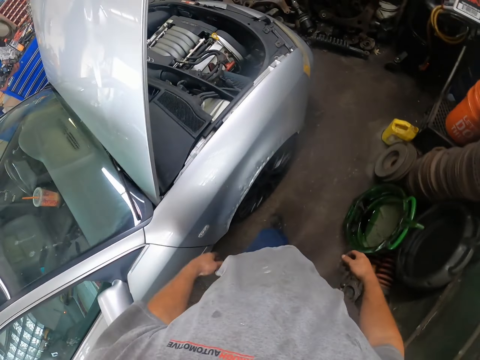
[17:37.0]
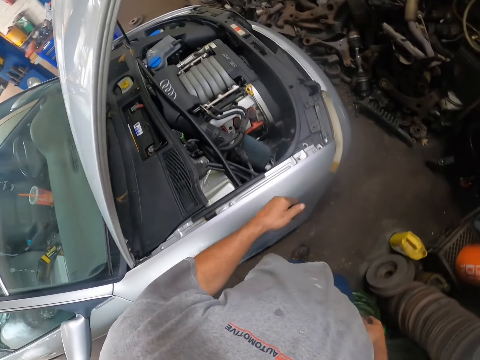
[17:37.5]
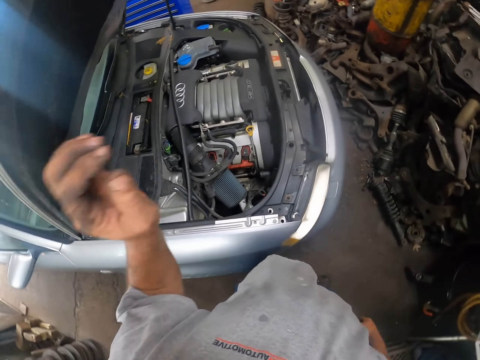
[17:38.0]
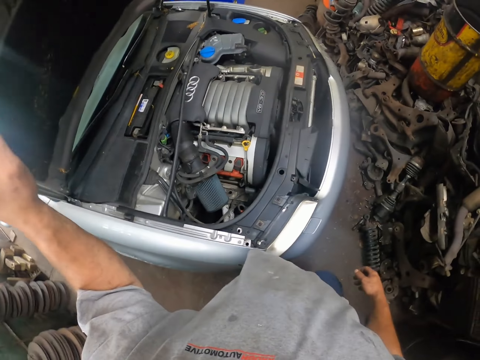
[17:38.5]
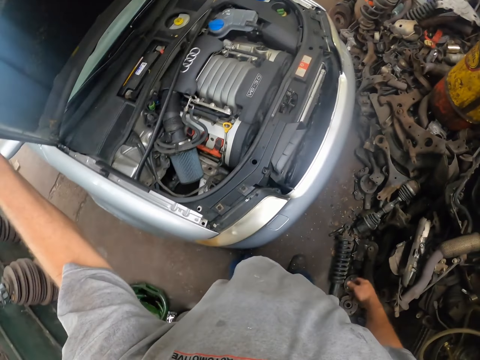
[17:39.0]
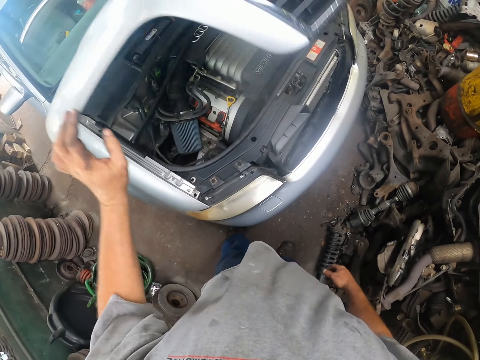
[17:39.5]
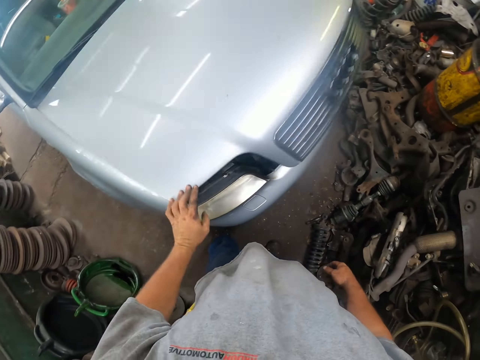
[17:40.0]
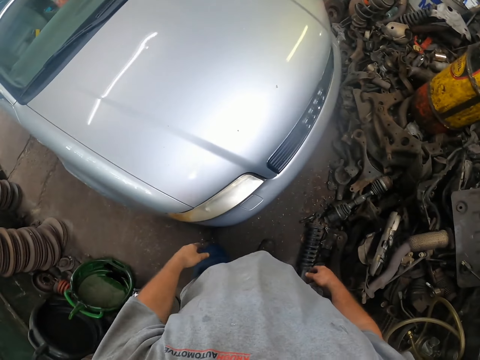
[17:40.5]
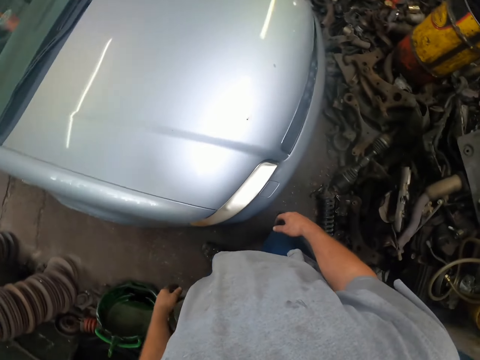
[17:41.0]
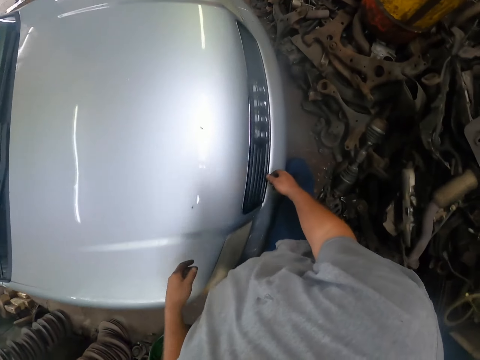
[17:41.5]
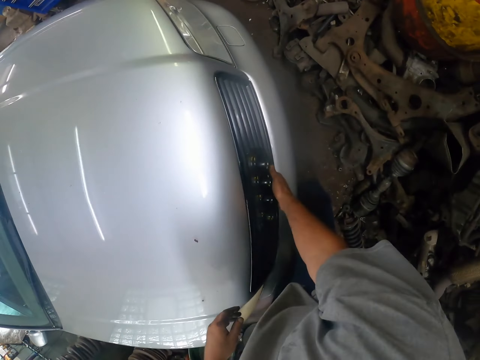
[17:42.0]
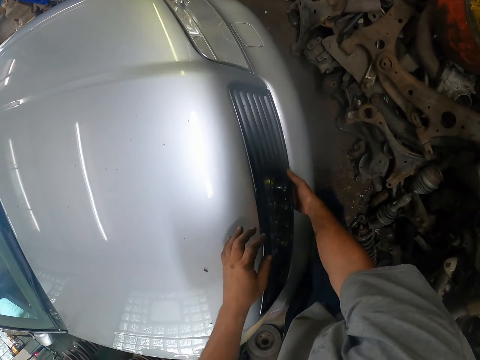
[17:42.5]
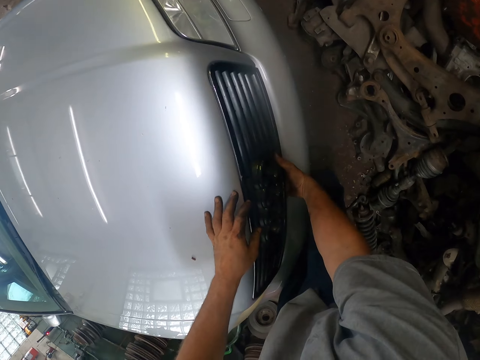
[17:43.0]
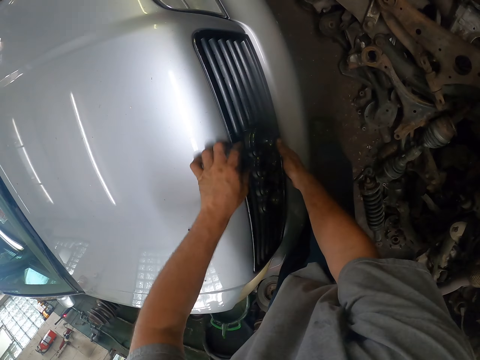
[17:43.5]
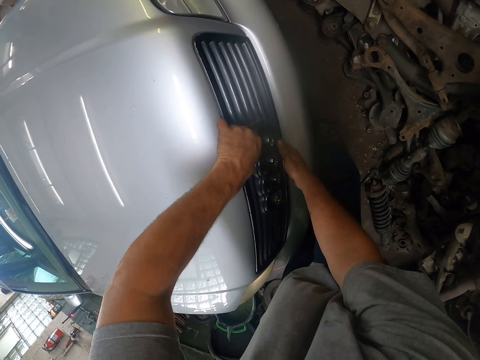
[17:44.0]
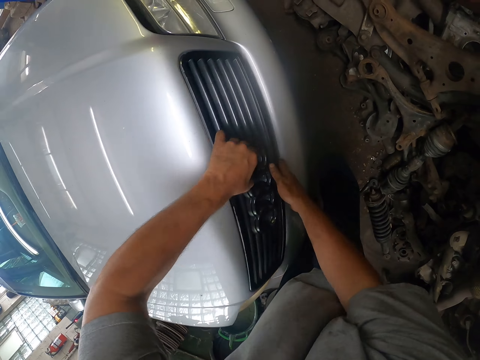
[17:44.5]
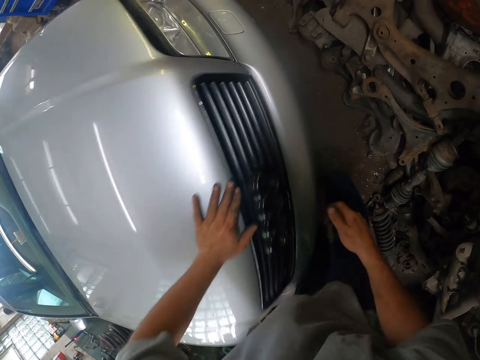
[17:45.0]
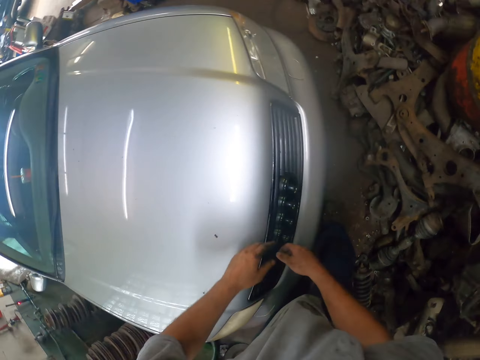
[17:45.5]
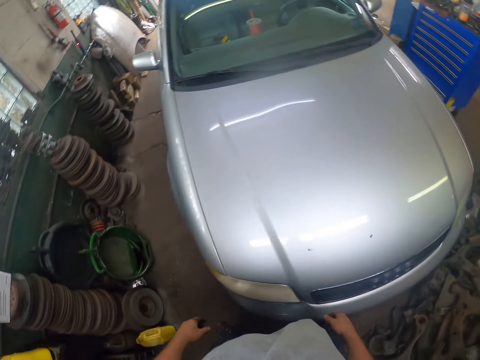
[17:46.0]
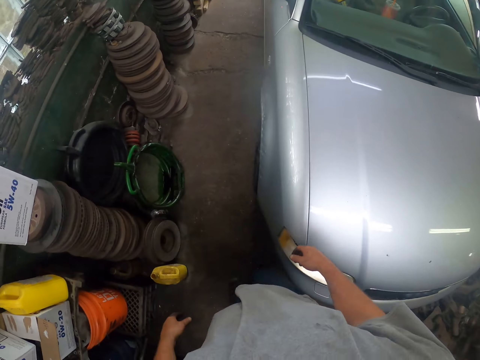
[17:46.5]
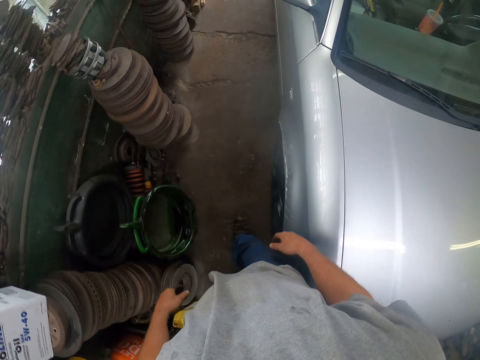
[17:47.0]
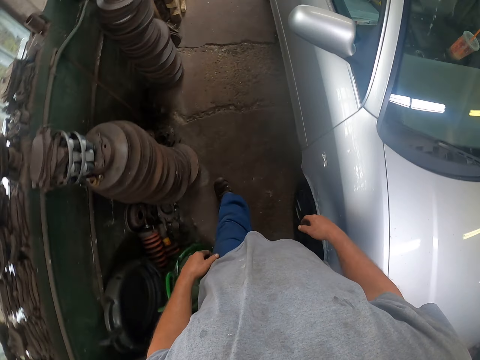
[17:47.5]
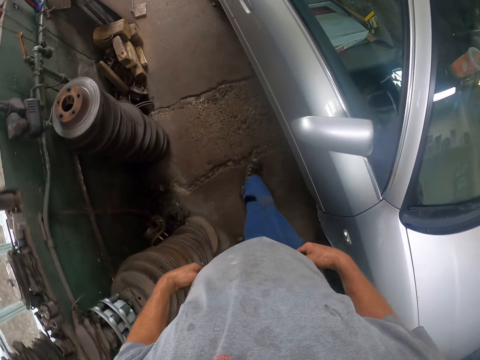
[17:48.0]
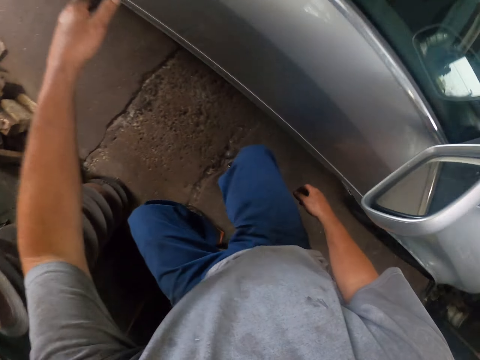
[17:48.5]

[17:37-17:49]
The camera wearer walks. They close the car bonnet. They walk around the car.

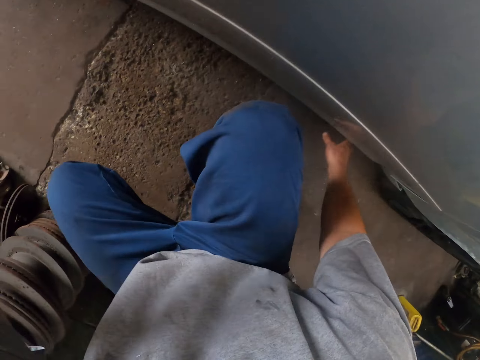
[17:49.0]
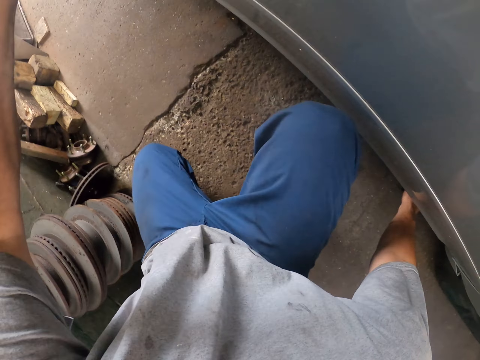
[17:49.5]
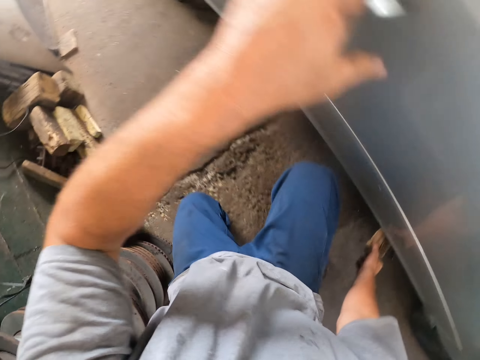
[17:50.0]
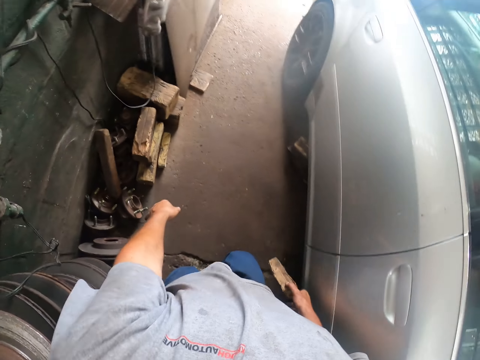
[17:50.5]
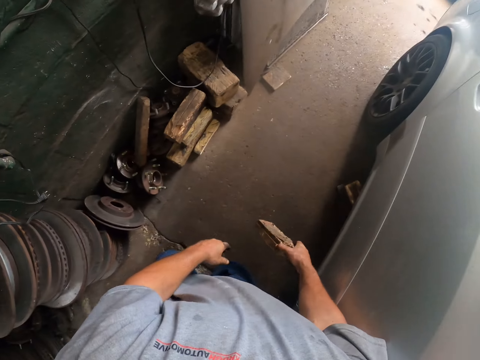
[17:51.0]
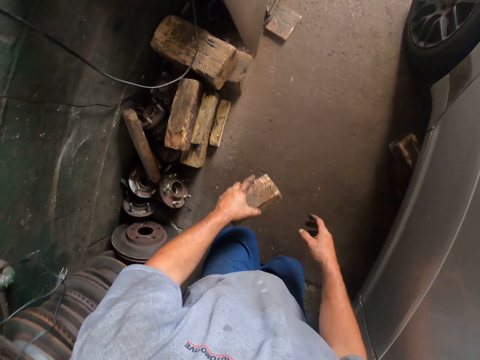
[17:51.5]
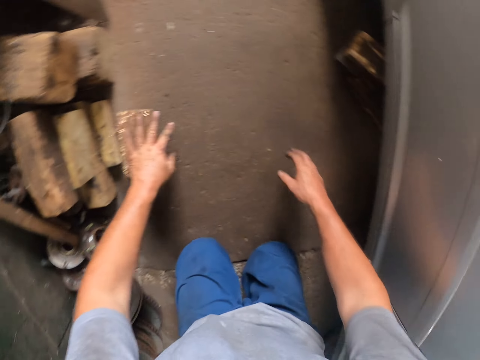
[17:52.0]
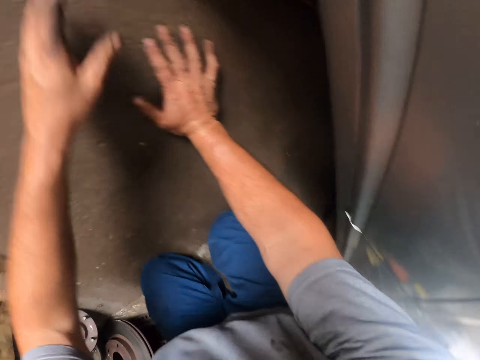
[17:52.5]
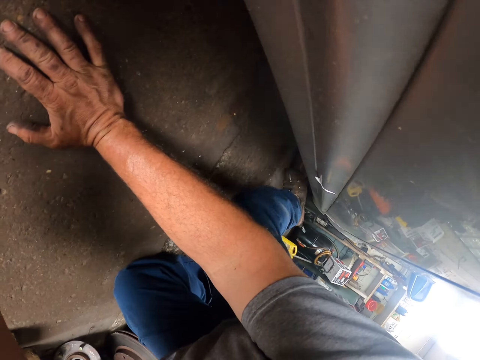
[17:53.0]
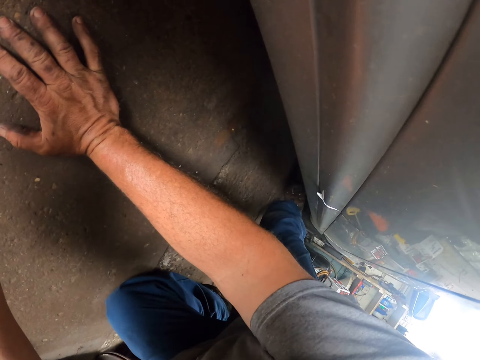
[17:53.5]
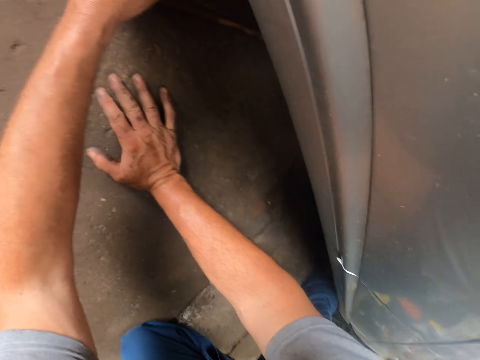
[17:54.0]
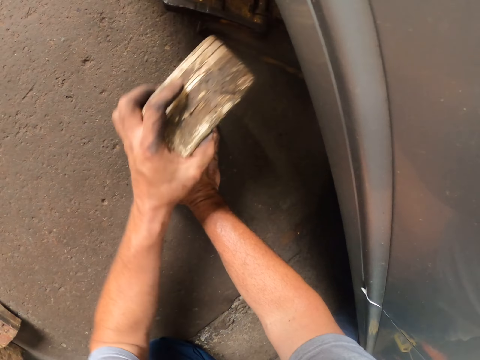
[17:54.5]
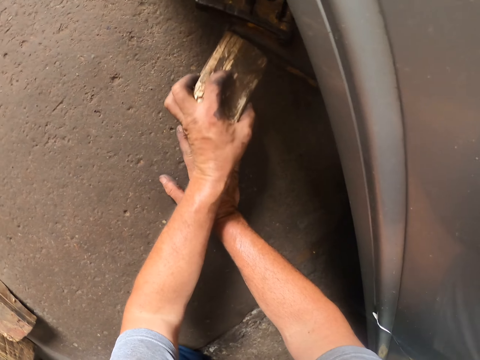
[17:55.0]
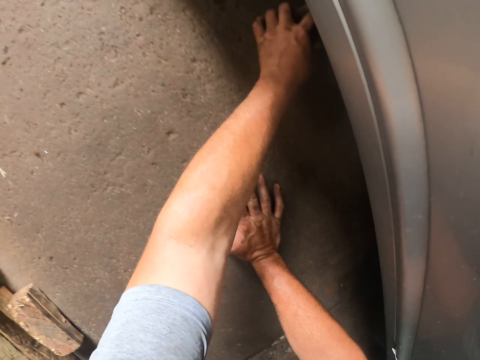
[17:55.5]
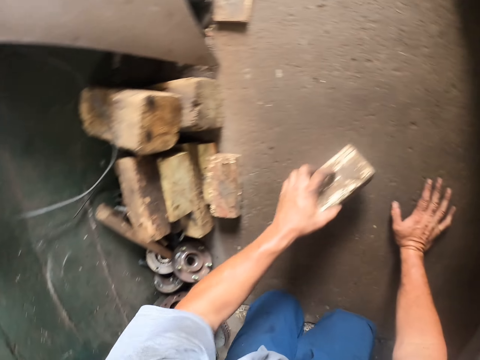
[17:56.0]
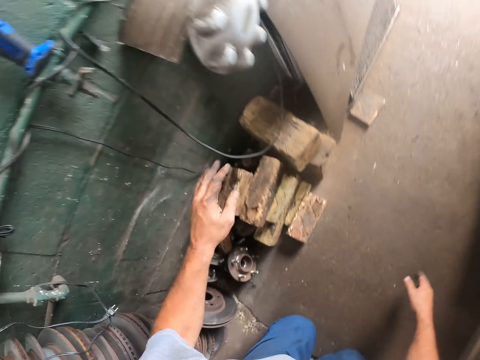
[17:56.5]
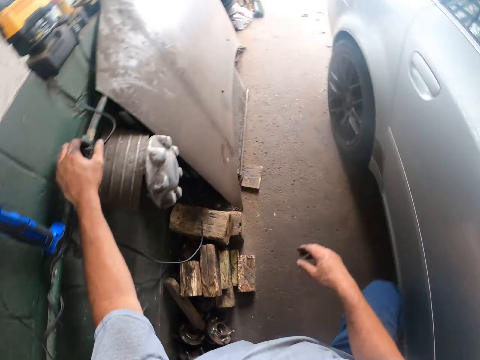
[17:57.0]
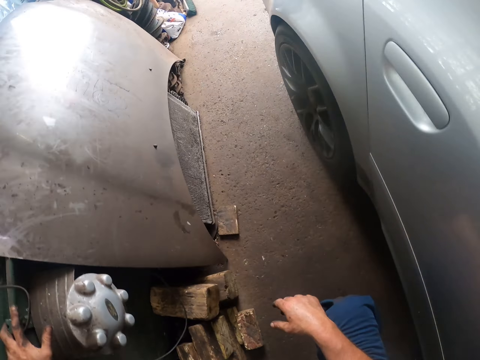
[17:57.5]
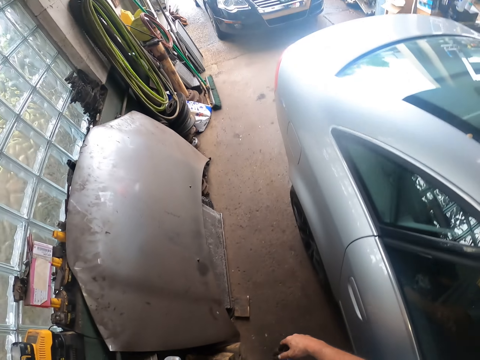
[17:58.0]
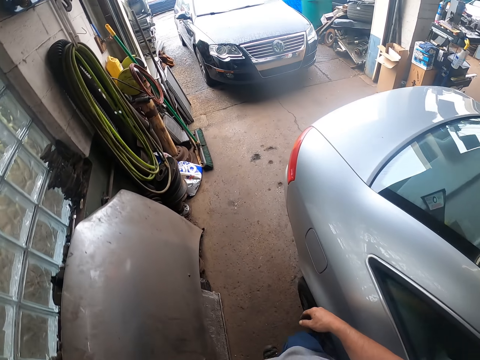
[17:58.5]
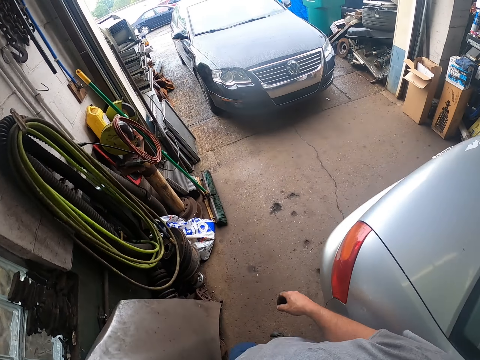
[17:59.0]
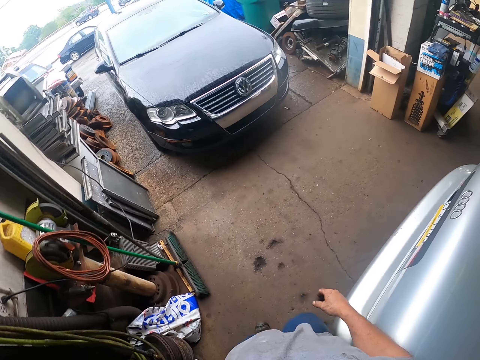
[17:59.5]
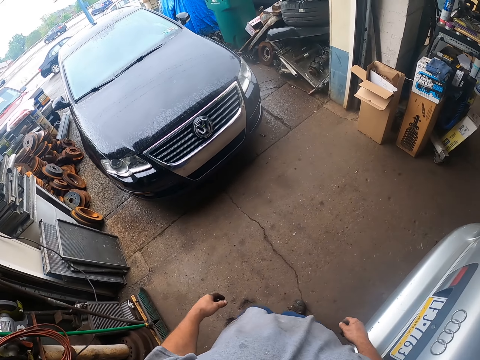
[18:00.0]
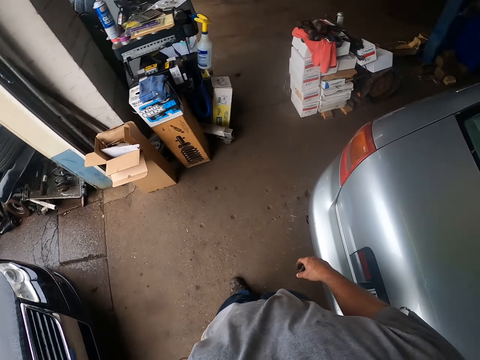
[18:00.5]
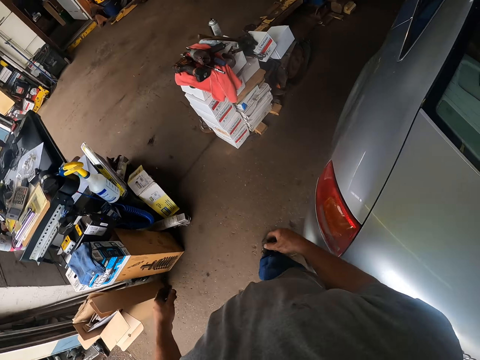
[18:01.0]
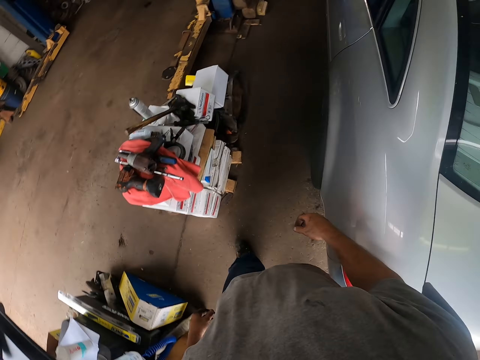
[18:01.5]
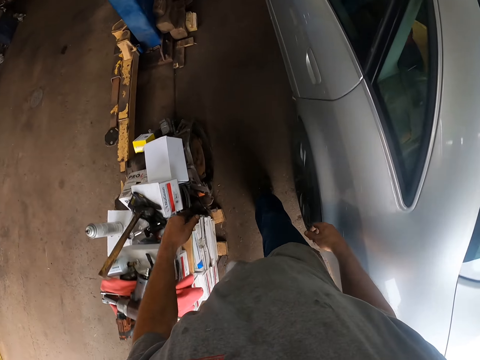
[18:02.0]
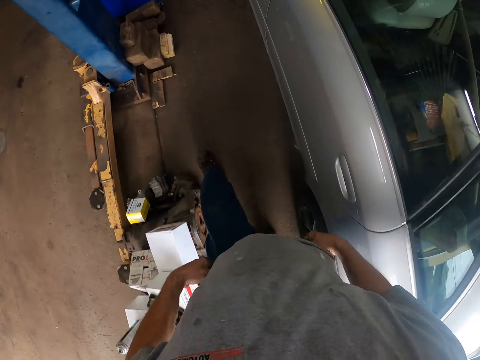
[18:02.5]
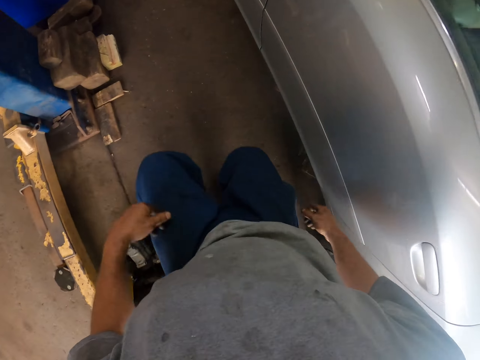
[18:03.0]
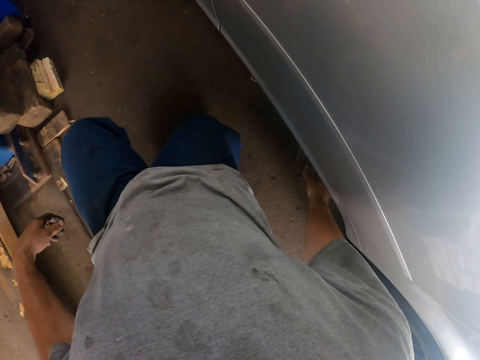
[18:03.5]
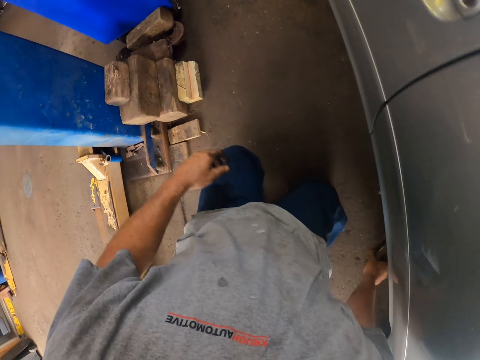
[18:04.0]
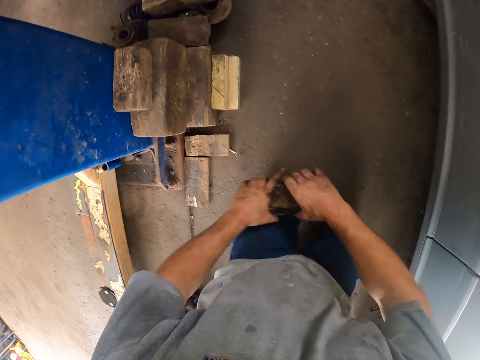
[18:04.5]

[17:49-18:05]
The camera wearer removes a wood from under the car. They kneel on the floor. They place the wood aside. They remove a wood from under the car. They push the wood under the car. They place the wood aside. They walk around the car. They kneel on the floor. They remove a wood from under the car.
